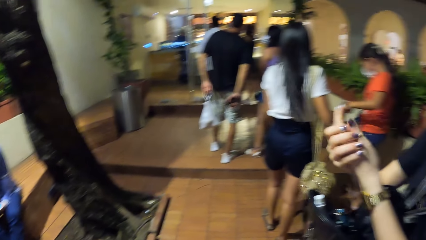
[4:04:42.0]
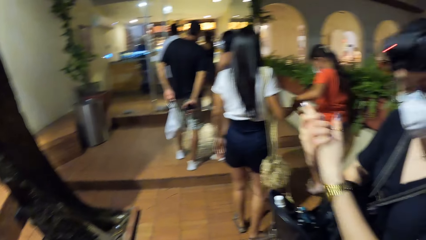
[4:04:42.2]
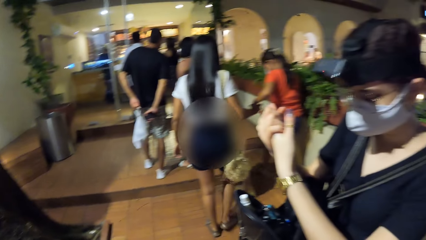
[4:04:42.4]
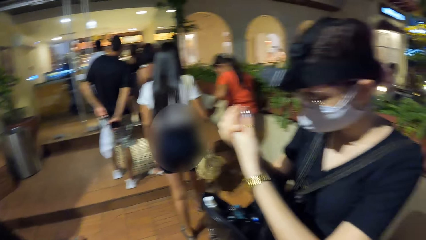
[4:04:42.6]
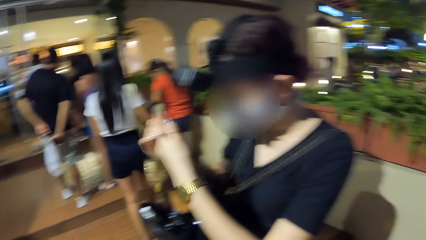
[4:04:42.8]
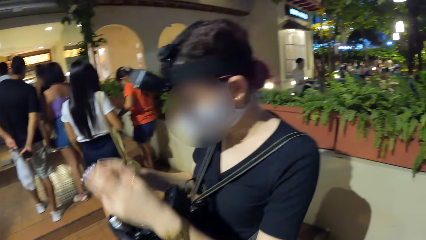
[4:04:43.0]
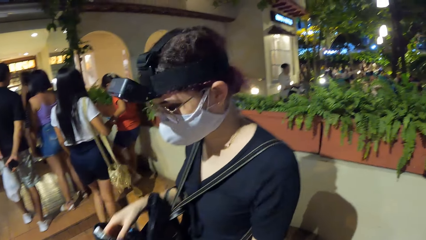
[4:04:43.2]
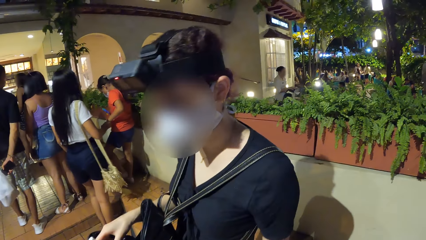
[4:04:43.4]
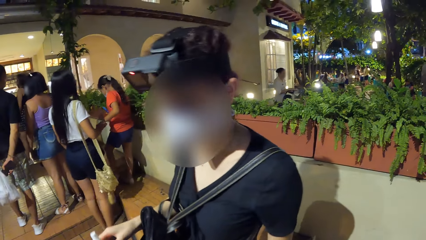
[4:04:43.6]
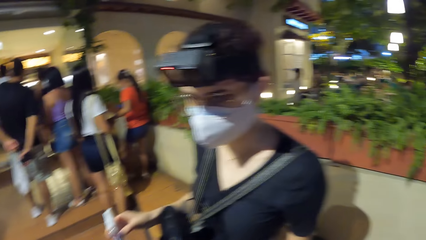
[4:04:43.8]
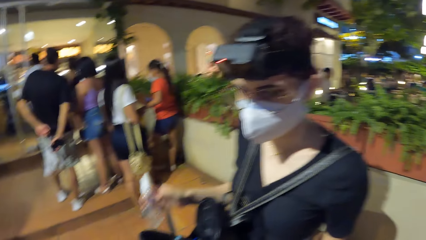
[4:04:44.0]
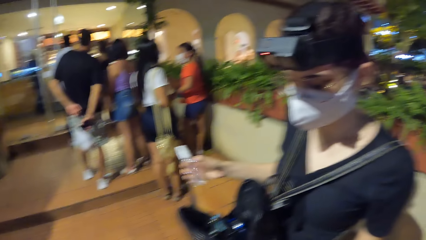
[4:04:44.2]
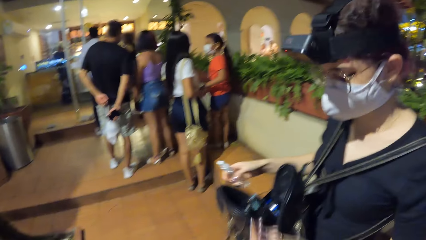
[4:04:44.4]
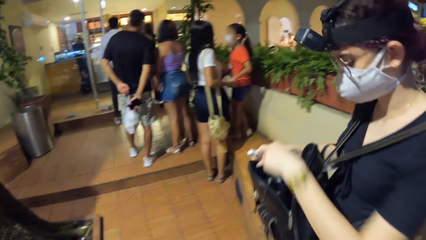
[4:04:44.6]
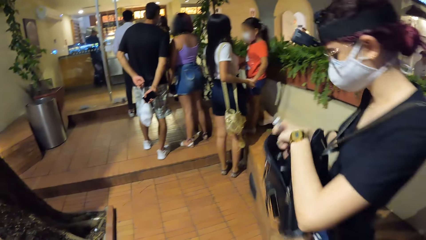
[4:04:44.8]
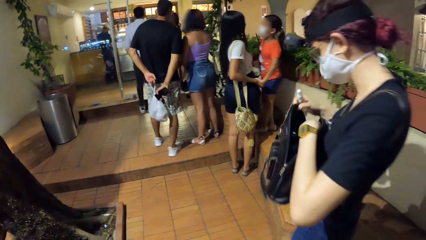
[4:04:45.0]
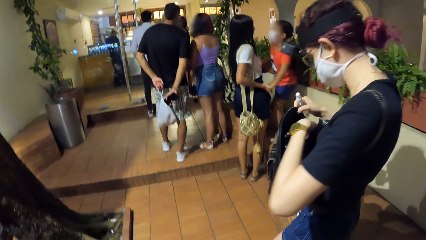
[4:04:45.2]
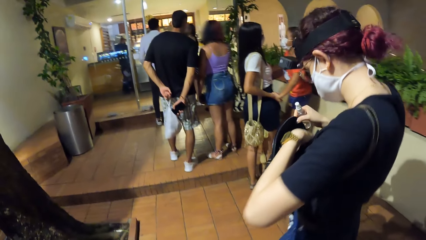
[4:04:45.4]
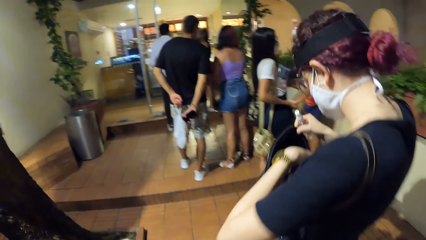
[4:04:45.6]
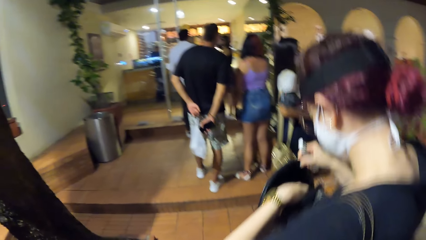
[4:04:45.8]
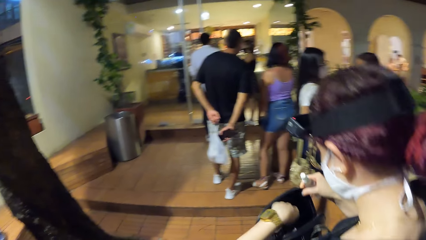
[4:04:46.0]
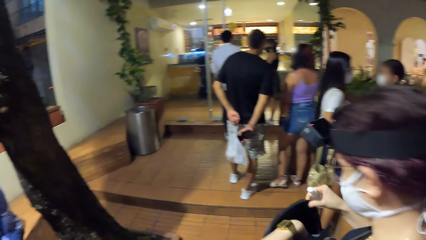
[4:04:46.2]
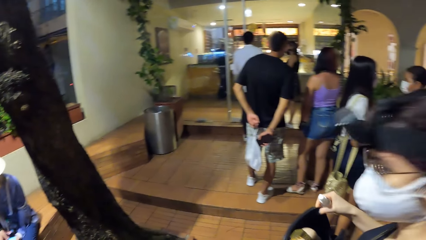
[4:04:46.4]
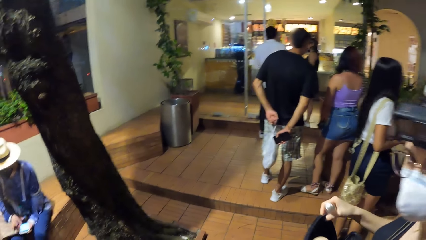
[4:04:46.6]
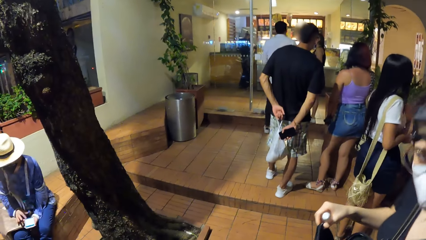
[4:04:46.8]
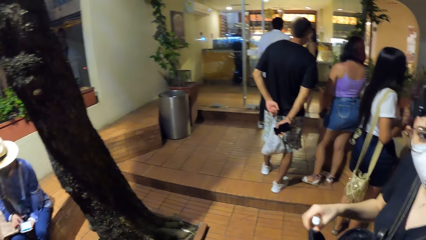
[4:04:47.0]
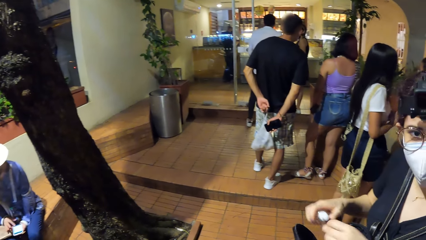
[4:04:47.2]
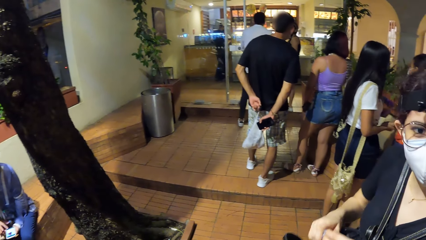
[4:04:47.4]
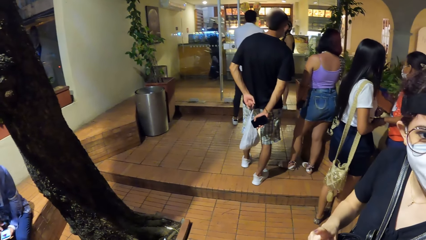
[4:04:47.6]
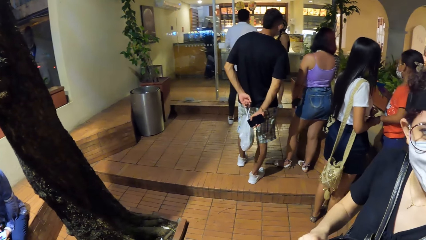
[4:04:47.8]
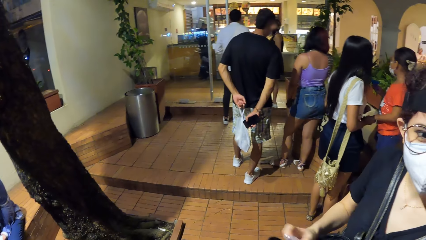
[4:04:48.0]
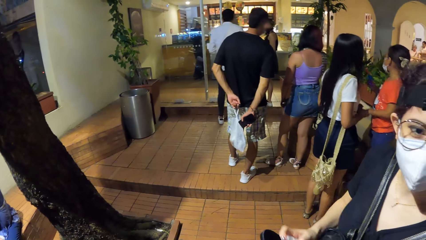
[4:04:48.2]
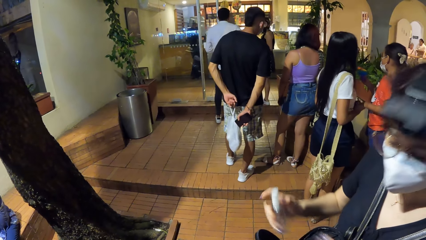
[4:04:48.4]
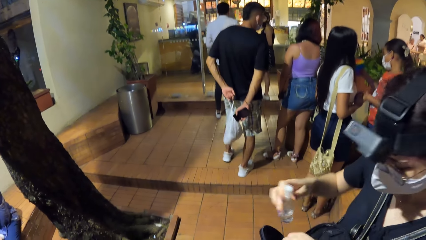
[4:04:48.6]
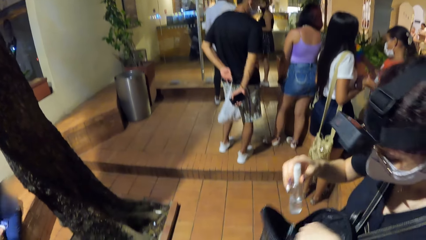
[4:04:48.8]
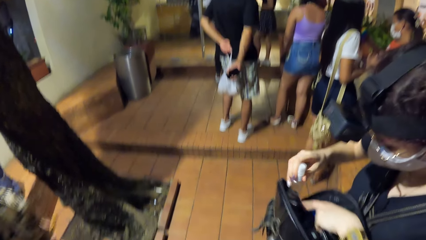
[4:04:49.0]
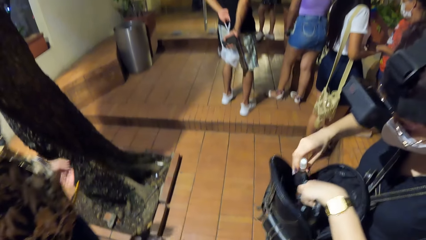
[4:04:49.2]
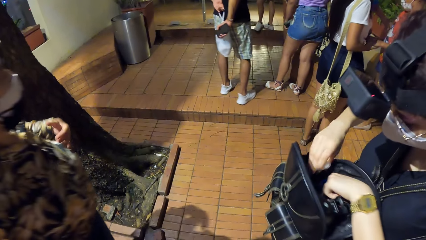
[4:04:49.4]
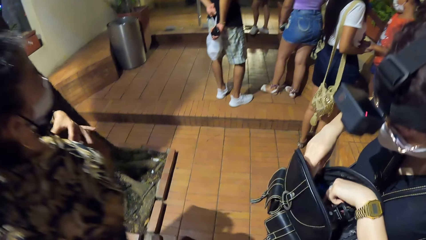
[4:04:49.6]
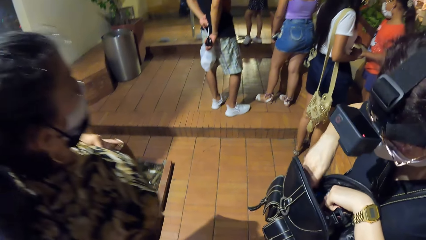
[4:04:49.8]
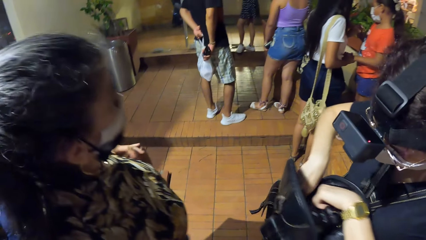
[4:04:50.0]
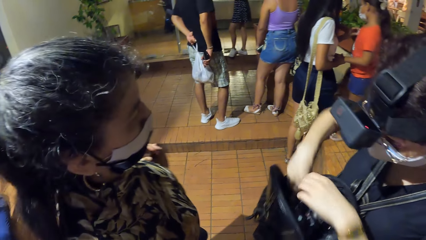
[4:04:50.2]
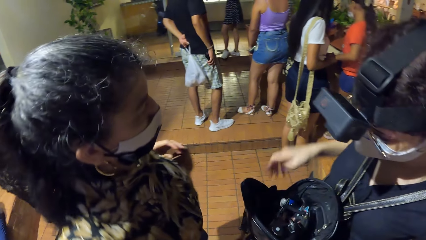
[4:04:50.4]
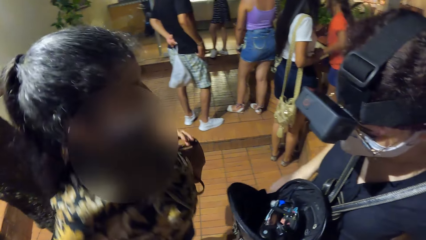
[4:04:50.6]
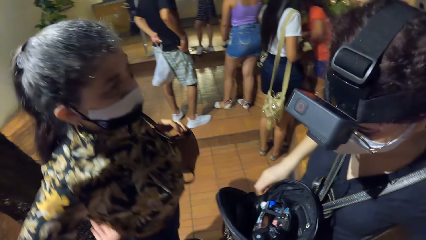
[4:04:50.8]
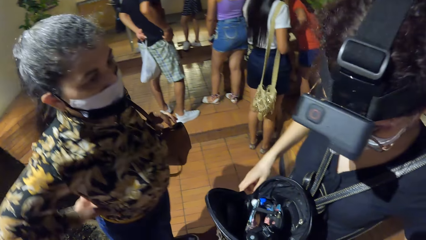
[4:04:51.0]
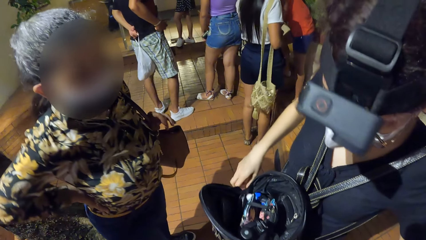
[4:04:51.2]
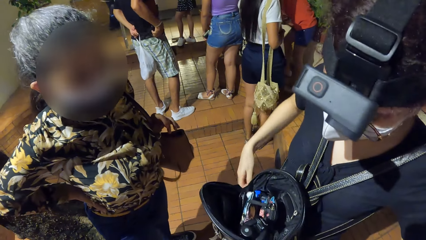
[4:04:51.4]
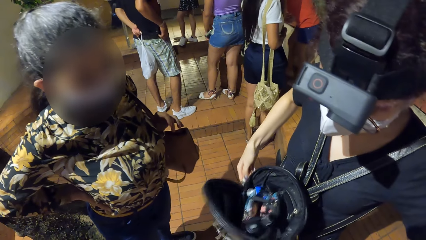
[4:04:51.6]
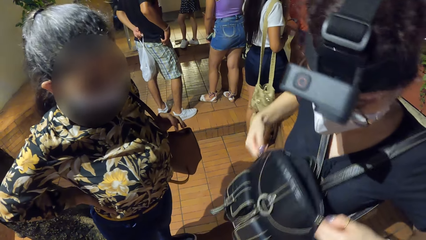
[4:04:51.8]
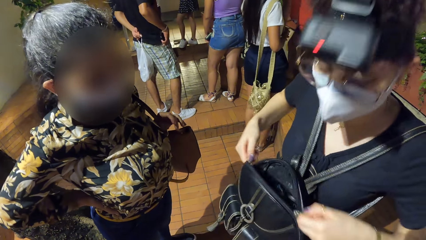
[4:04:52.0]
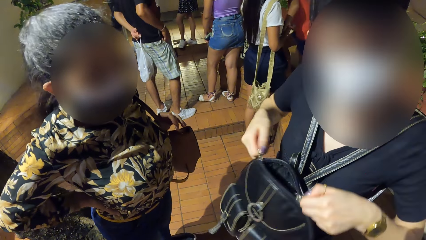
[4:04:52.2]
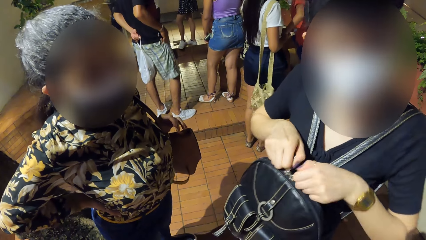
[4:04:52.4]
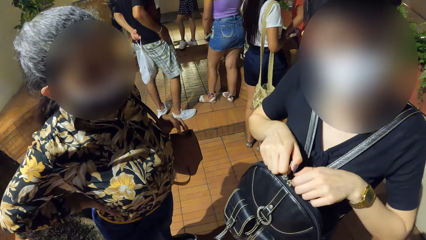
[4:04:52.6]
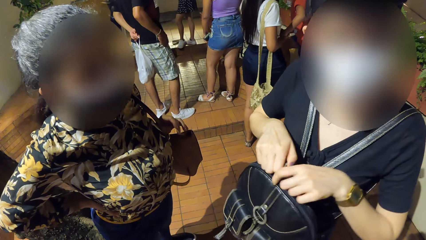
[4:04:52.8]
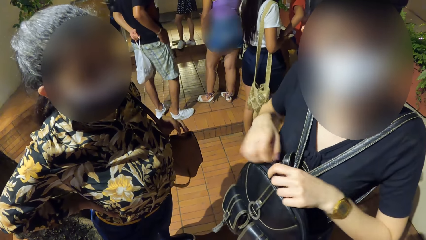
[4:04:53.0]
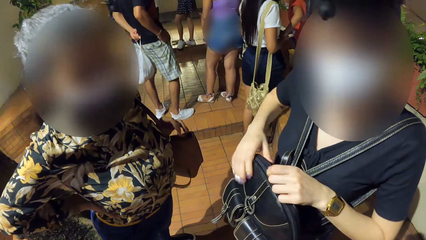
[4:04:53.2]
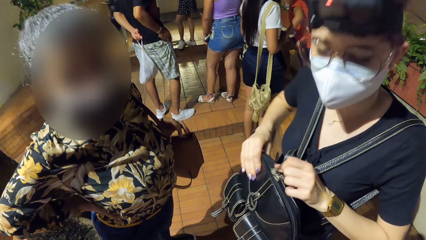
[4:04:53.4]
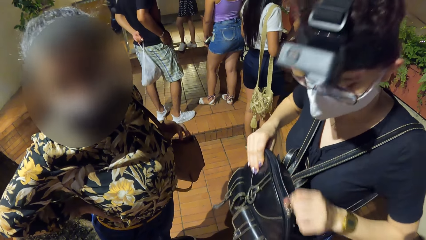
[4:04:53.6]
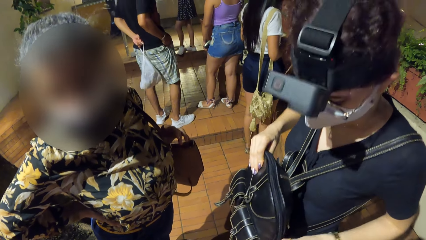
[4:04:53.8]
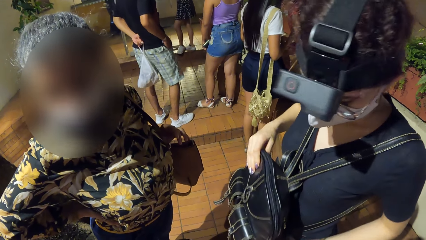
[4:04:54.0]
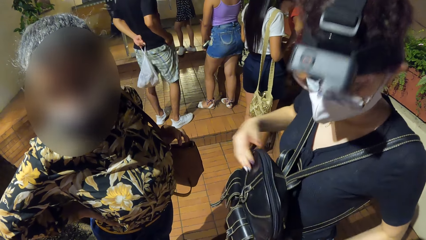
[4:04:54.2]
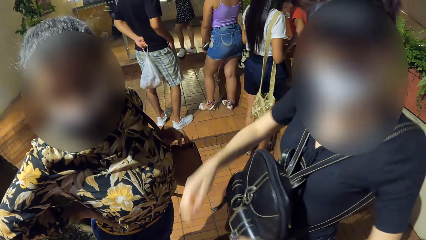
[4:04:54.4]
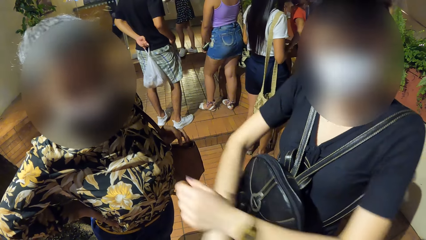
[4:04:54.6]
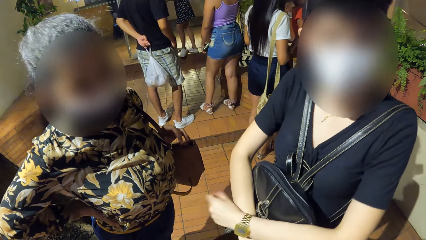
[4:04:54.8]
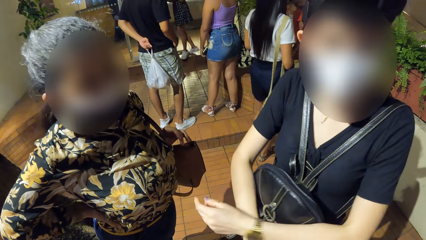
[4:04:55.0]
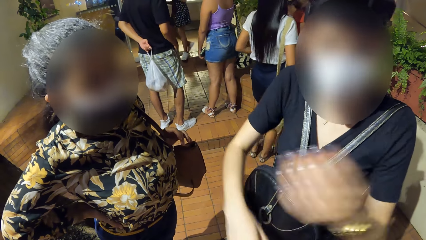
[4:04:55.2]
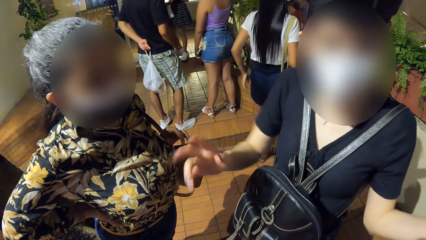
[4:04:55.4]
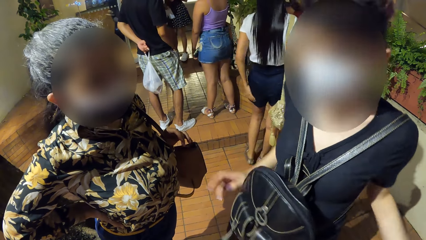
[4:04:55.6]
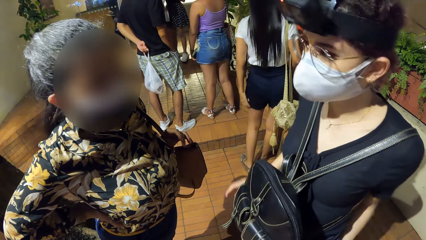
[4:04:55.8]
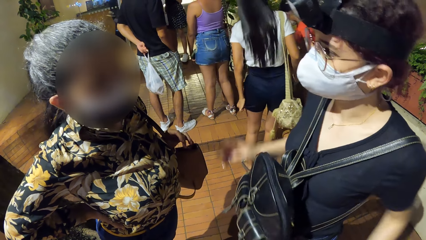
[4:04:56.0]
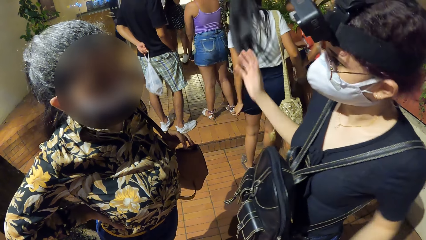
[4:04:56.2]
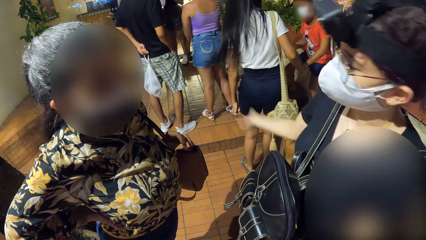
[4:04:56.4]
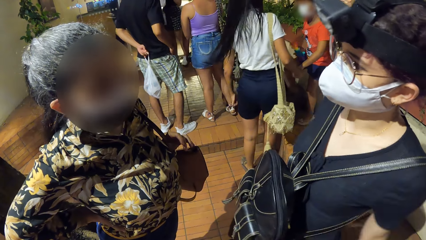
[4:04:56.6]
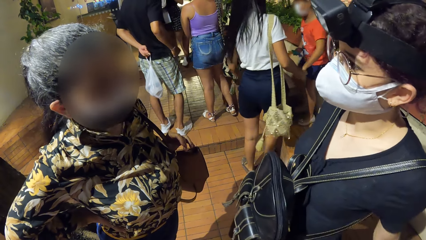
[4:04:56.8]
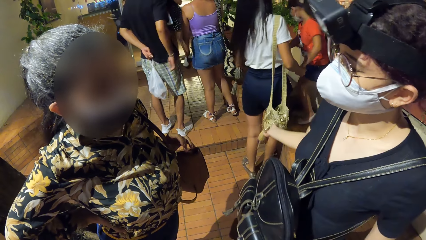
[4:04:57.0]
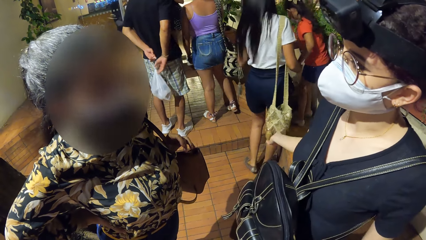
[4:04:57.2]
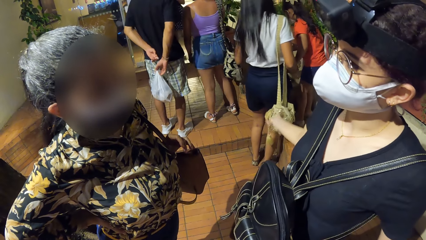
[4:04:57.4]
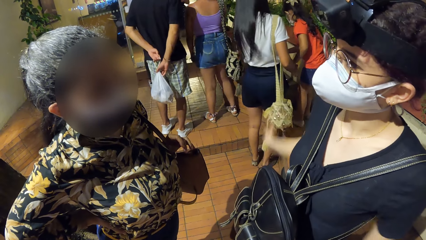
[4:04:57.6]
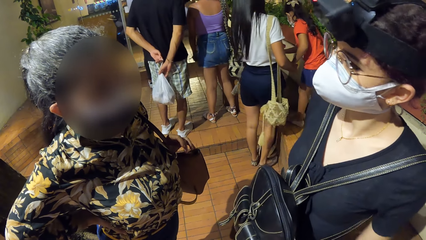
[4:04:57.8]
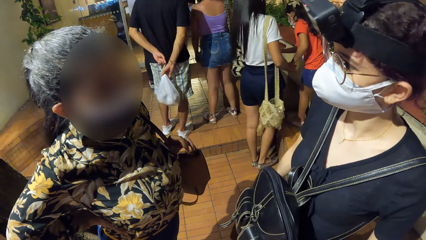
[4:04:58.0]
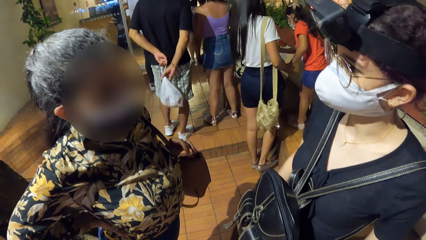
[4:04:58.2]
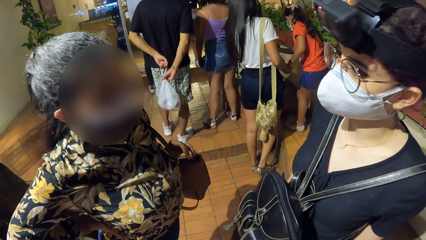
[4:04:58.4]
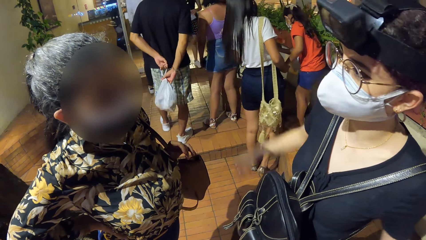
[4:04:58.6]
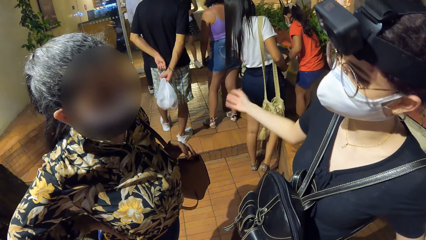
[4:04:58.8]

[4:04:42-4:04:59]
A woman picks up the hand sanitizer from the bag on her shoulders with her right hand. She holds the bag on her shoulders with her right hand. She opens the bag on her shoulders with her left hand. She walks around the restaurant. She picks up the hand sanitizer lid from the bag on her shoulders with her left hand. She puts her hand in the bag, pulls her hand off the bag. She covers the hand sanitizer in her right hand with the lid in her left hand. She drops the hand sanitizer in the bag on her shoulders with her right hand. Another woman walks around the restaurant. The camera wearer converses with a third woman and the first woman. The first woman zips the bag on her shoulders with both hands. The second woman stands beside the first woman. A man puts a phone in his right pocket with his right hand. The first woman holds the bag with both hands and gestures her hand. The man holds a nylon bag with his left hand. He passes the nylon bag from his left hand to his right hand.
